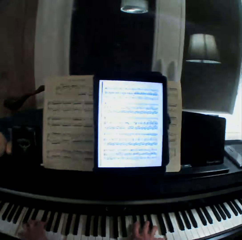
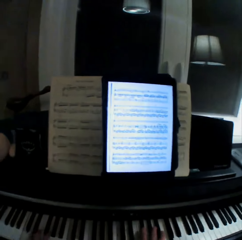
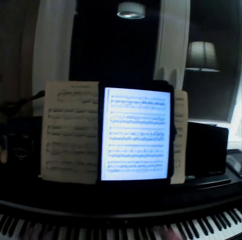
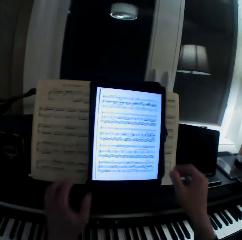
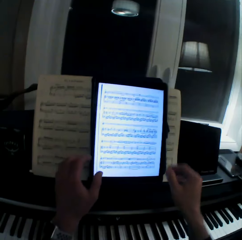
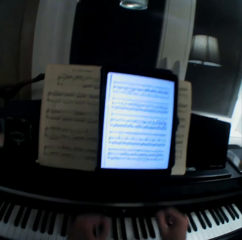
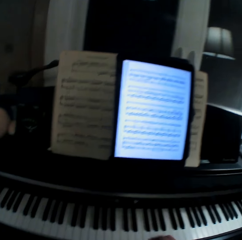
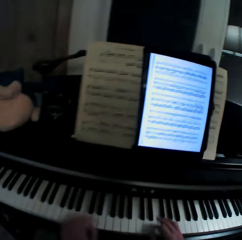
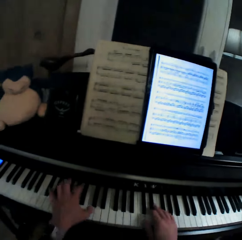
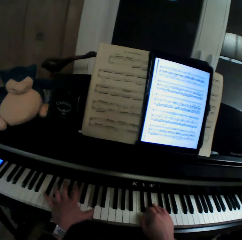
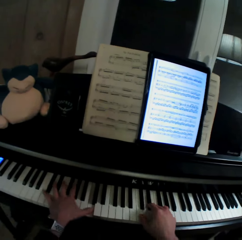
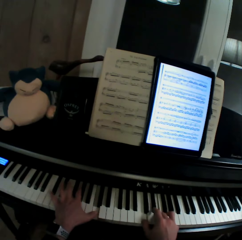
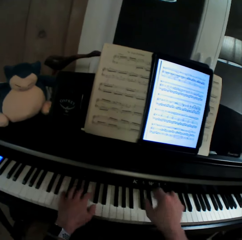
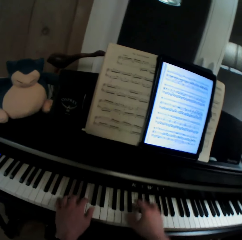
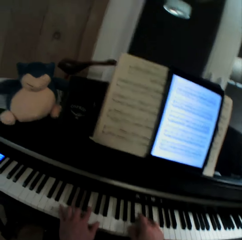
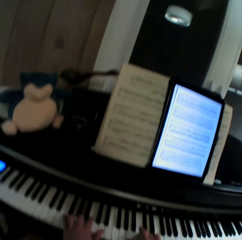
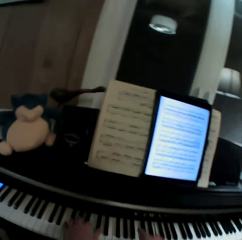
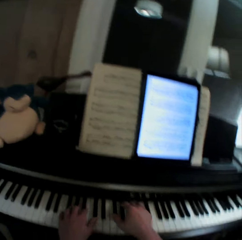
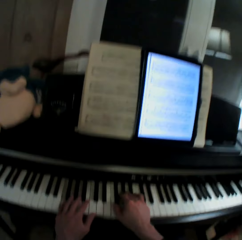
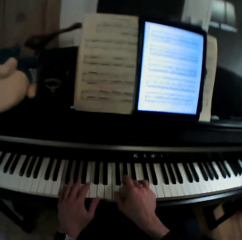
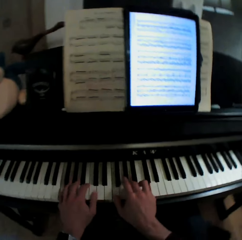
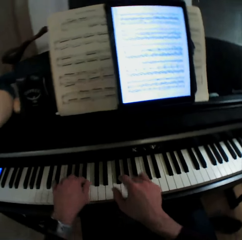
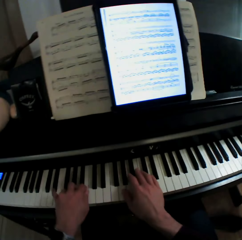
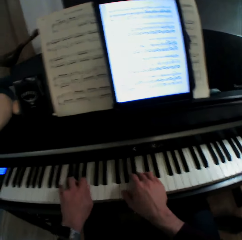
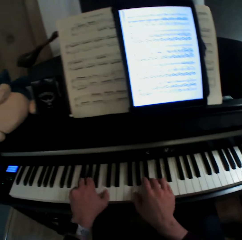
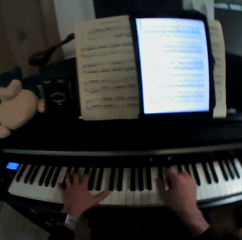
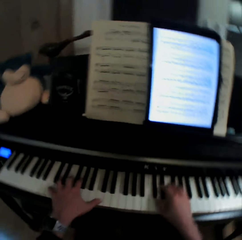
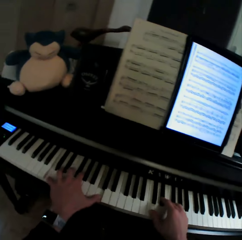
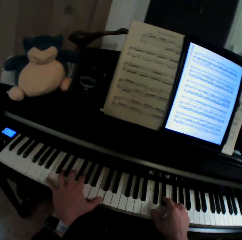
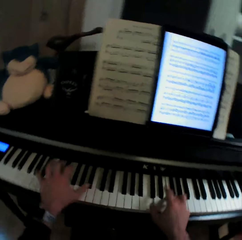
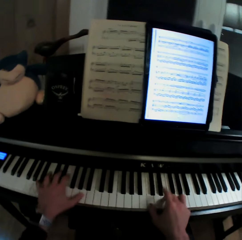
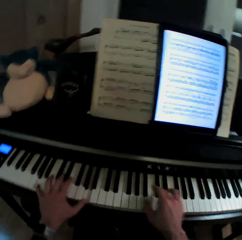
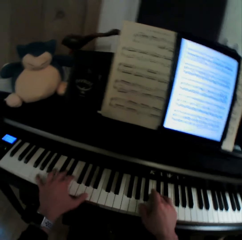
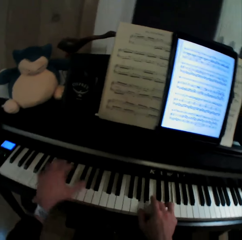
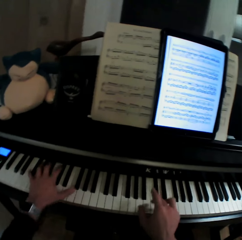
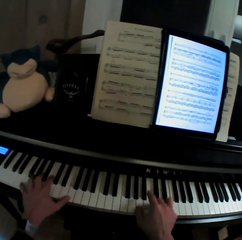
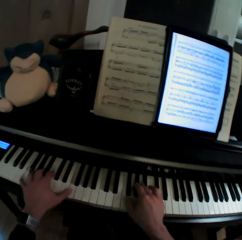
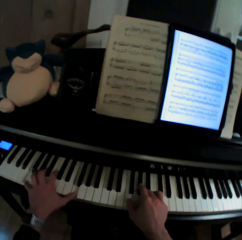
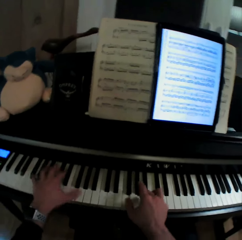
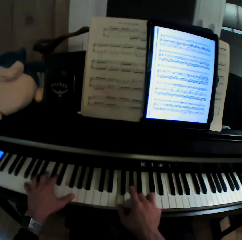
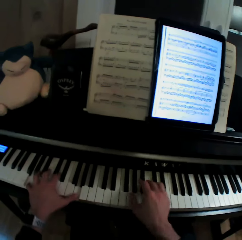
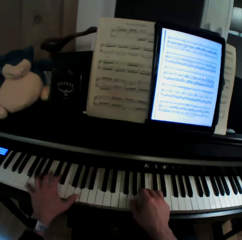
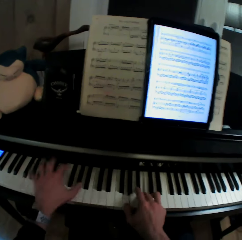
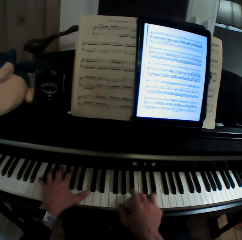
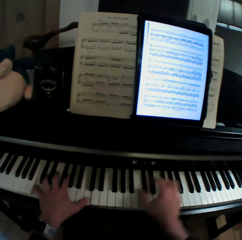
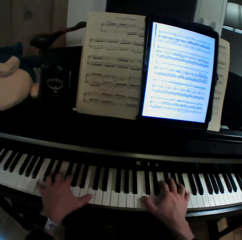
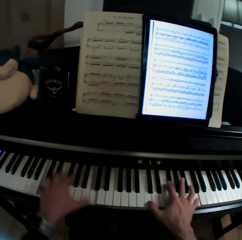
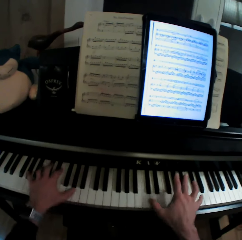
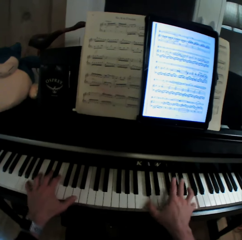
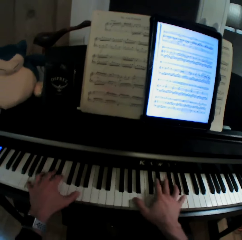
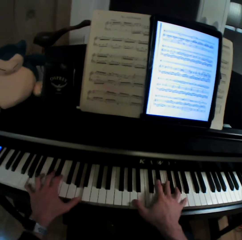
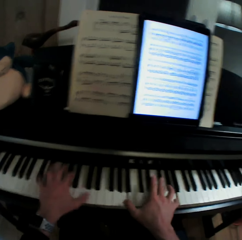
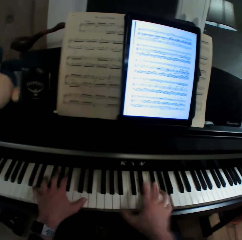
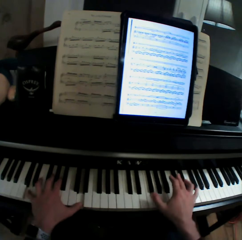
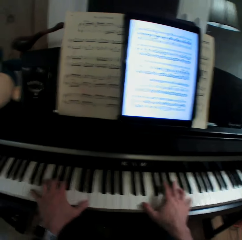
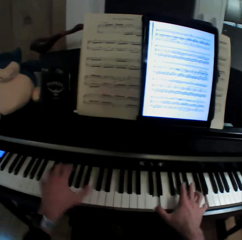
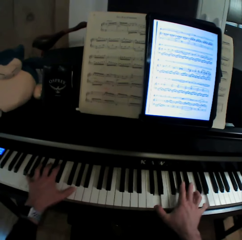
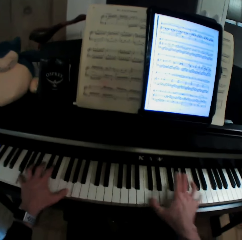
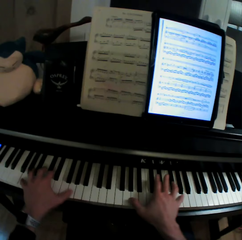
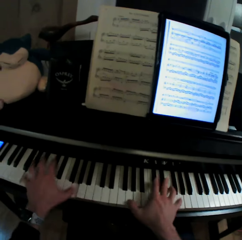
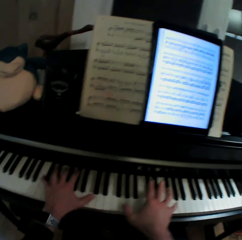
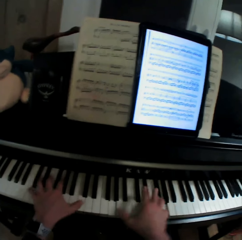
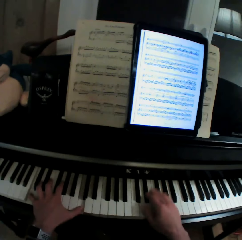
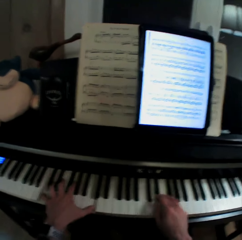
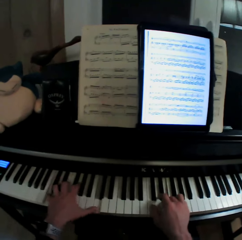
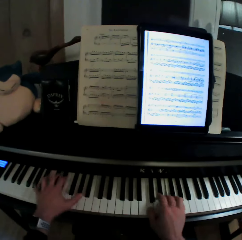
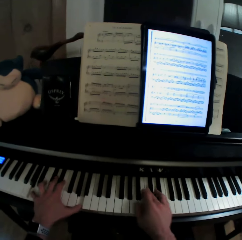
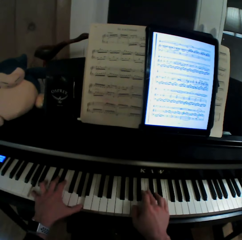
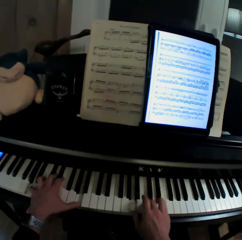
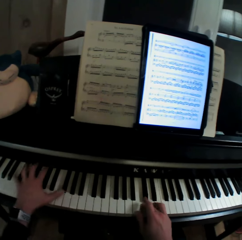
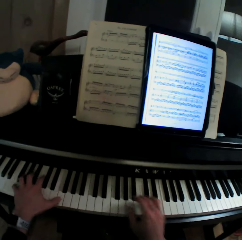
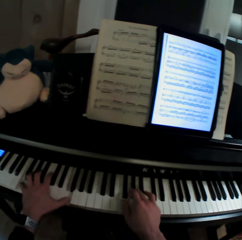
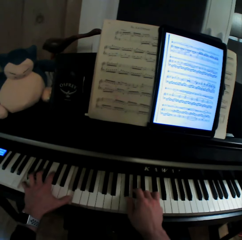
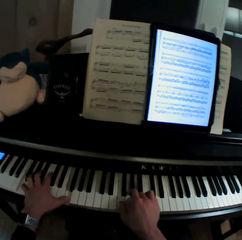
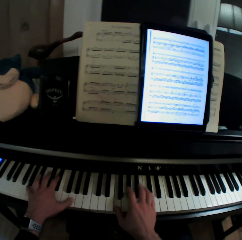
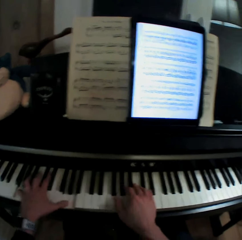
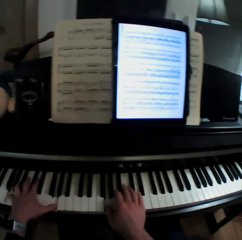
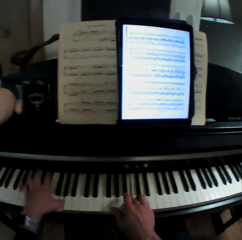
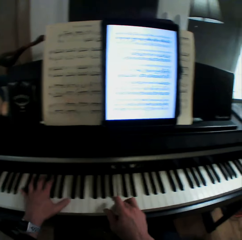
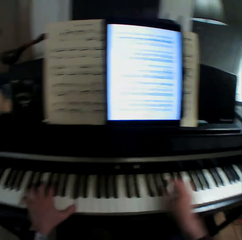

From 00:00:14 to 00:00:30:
The camera wearer pulls his hand off the keyboard. He plays the keyboard with both hands.

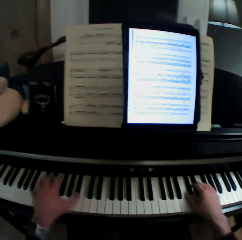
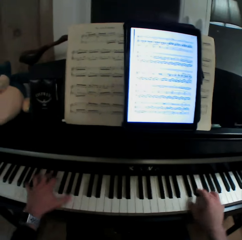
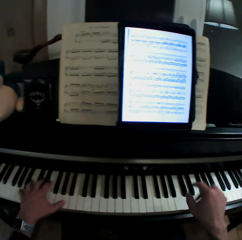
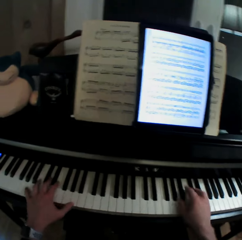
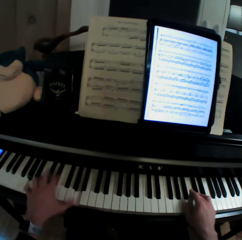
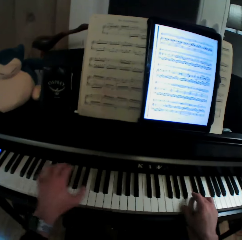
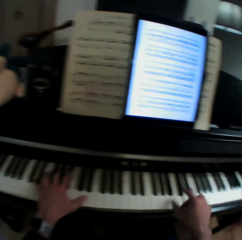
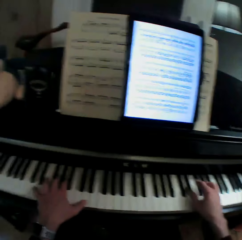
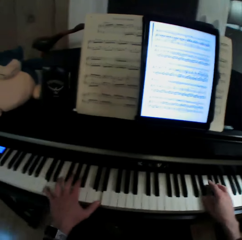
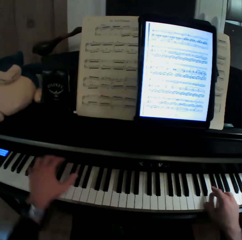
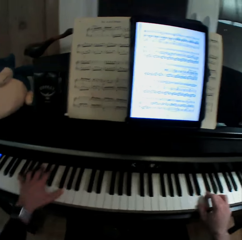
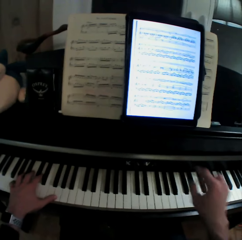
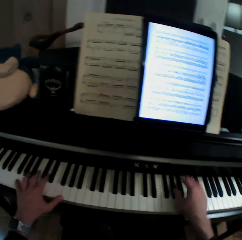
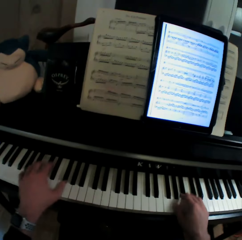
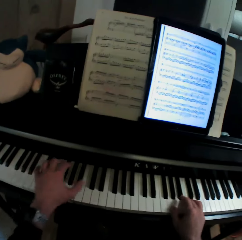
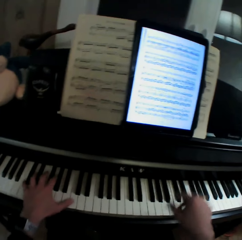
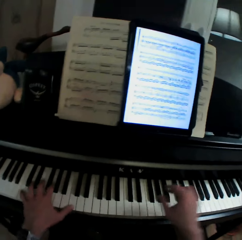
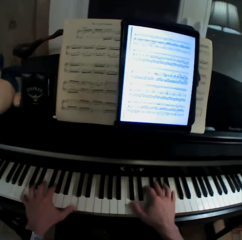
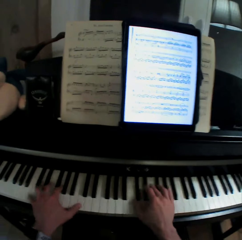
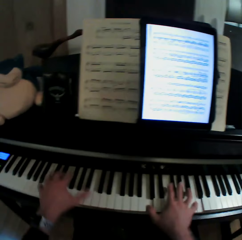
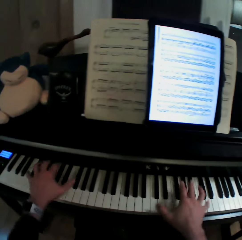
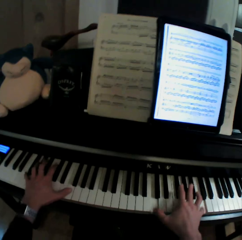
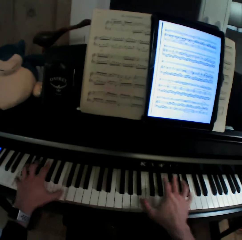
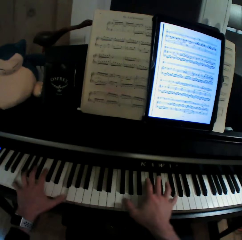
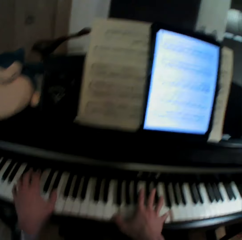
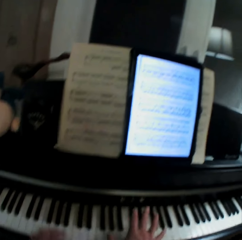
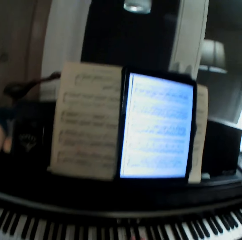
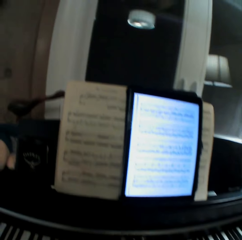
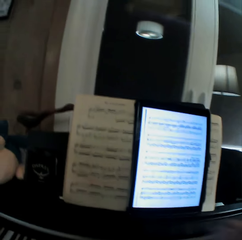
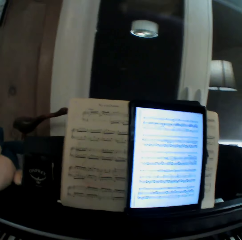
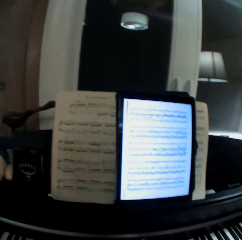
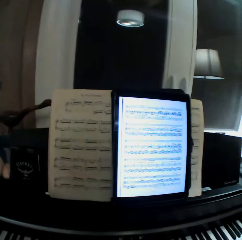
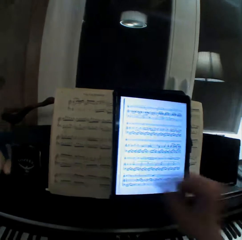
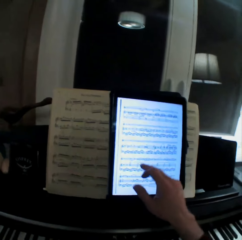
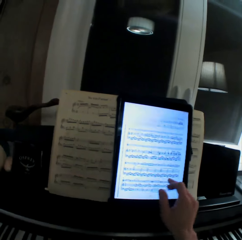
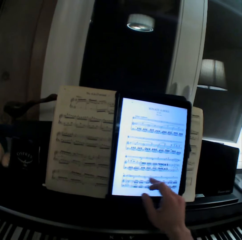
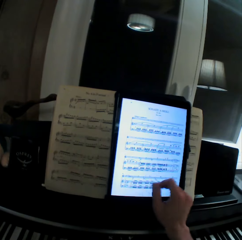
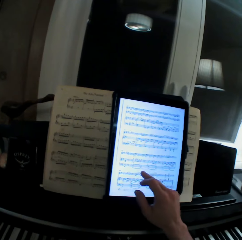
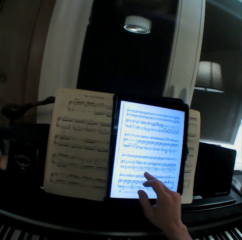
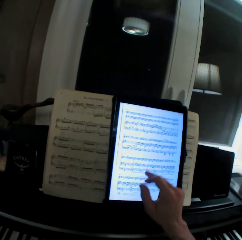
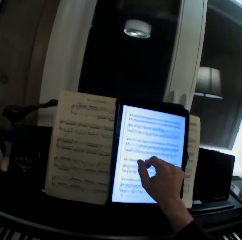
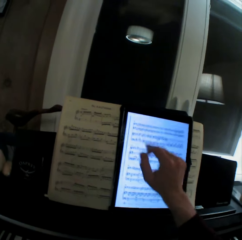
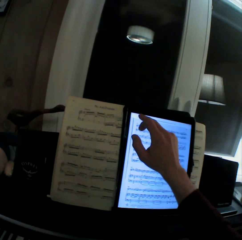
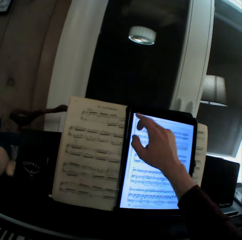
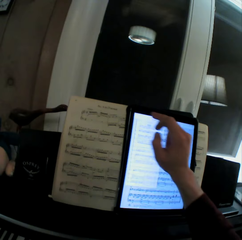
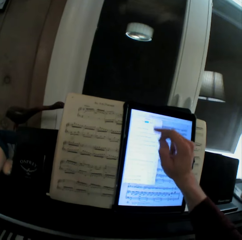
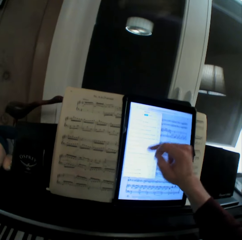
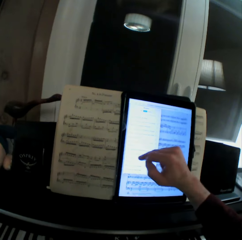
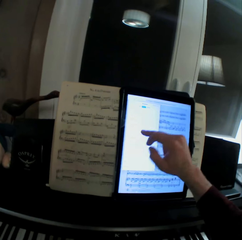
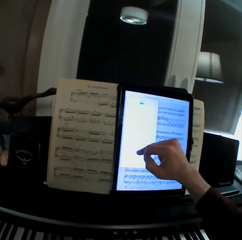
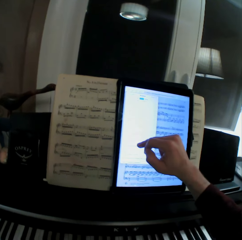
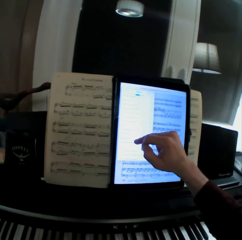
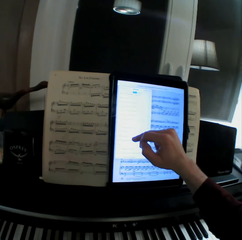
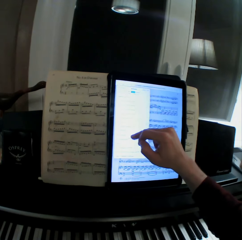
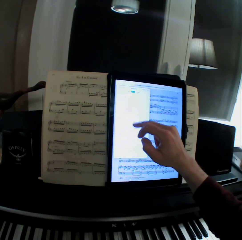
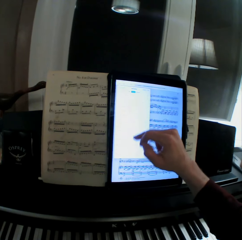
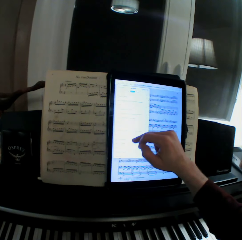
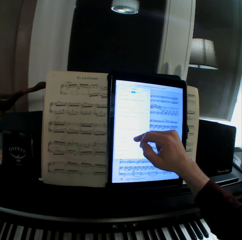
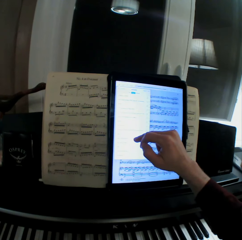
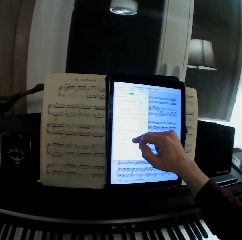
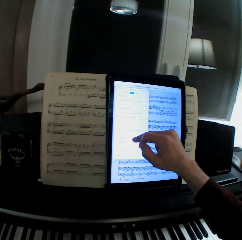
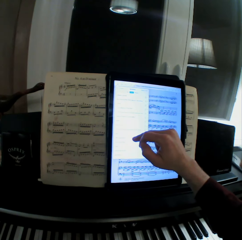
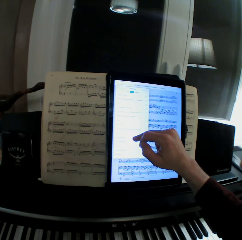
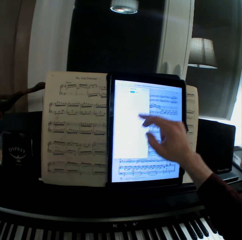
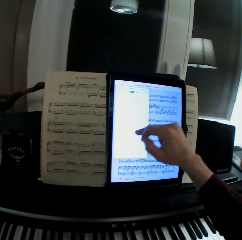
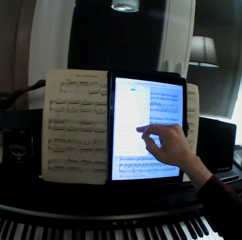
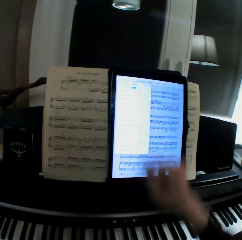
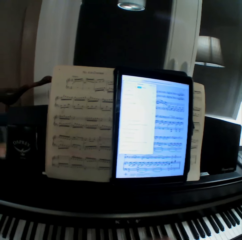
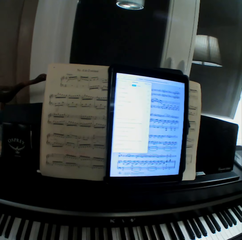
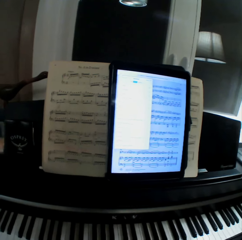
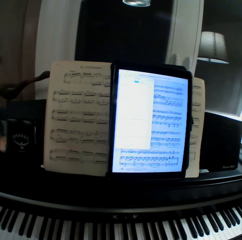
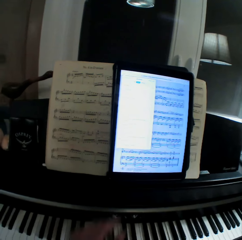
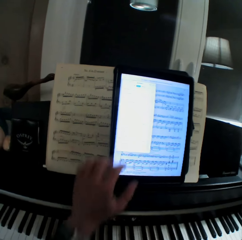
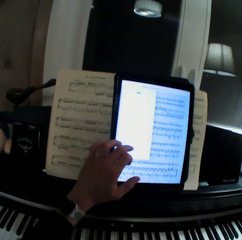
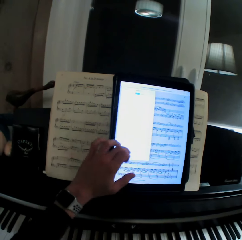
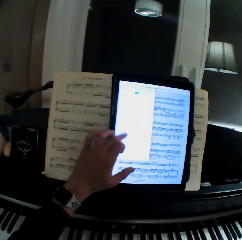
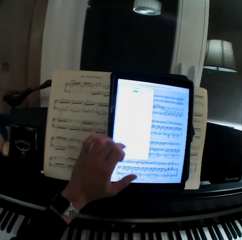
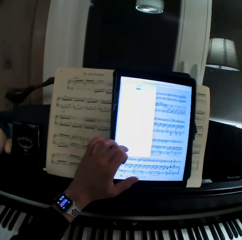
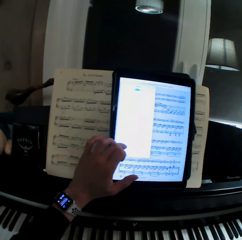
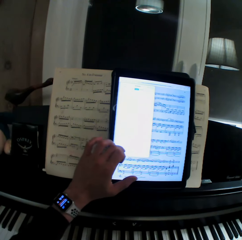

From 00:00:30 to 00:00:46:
The camera wearer pulls his hand off the keyboard. He operates the tablet with his hand. He pulls his hand off the tablet. He plays the keyboard with both hands. He pulls his hand off the tablet. He operates the tablet with his hand.
